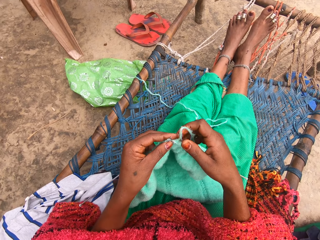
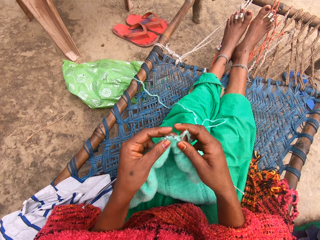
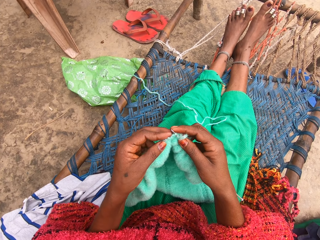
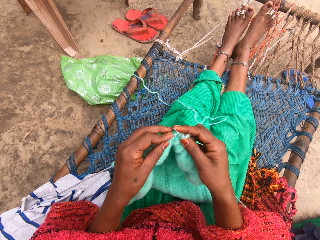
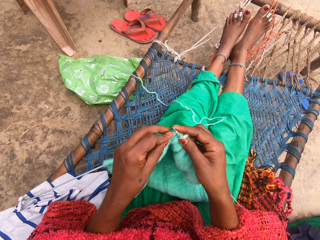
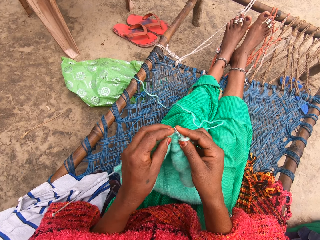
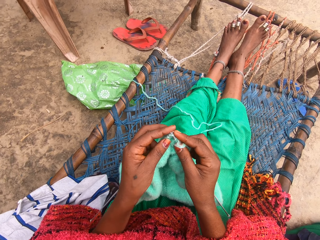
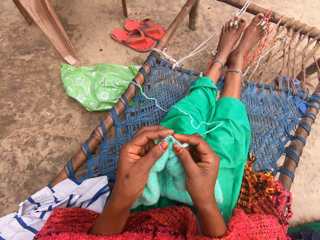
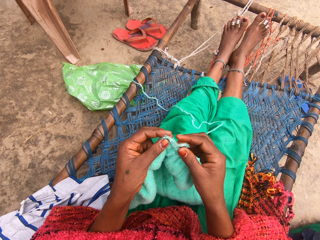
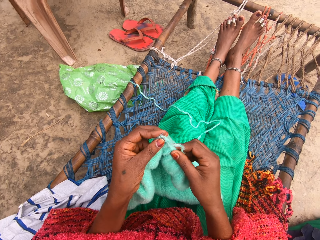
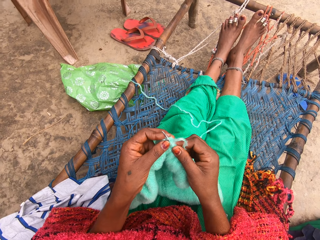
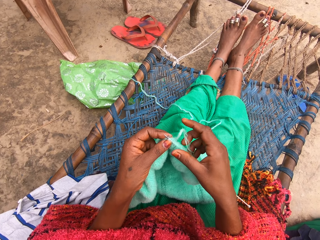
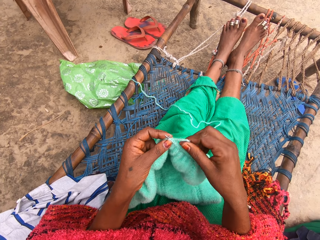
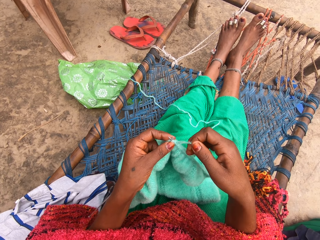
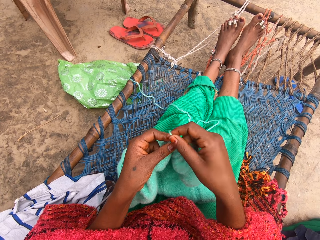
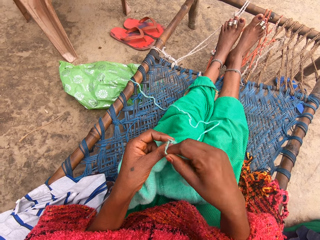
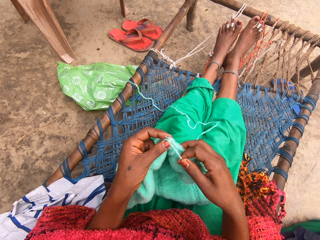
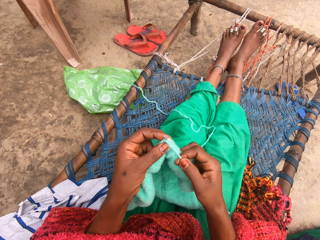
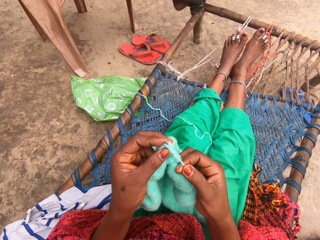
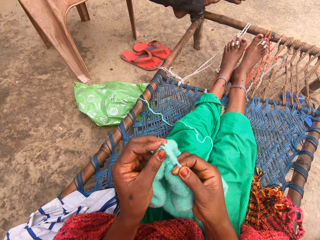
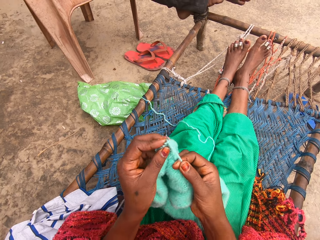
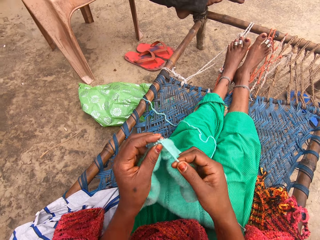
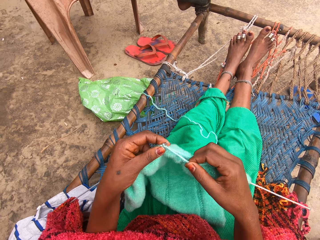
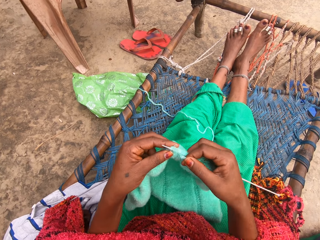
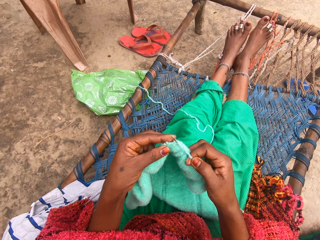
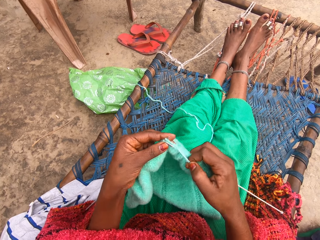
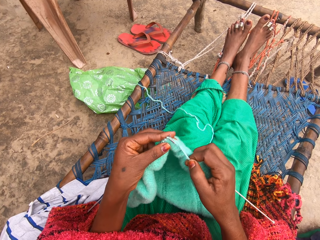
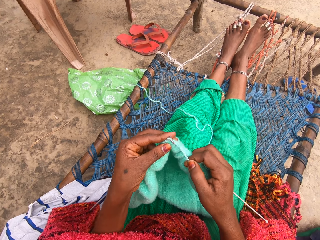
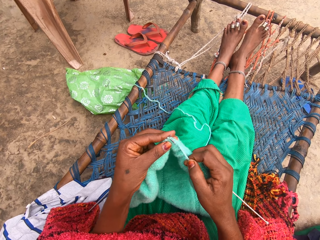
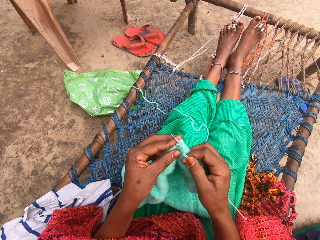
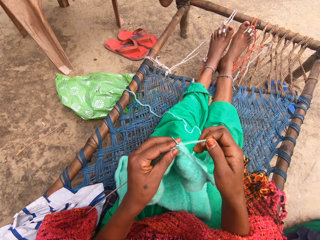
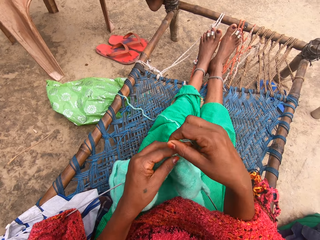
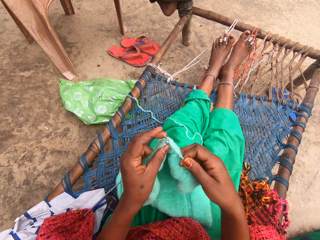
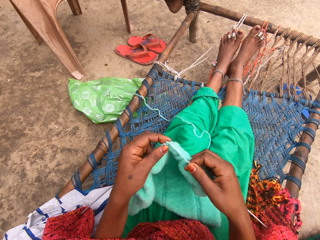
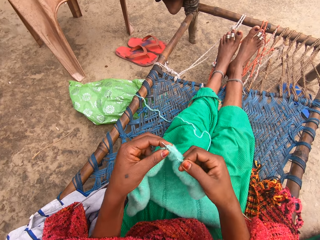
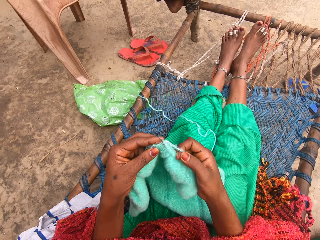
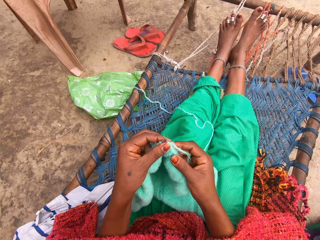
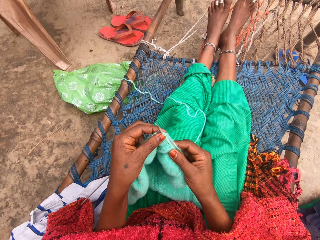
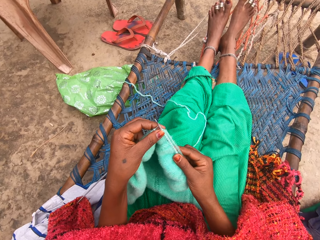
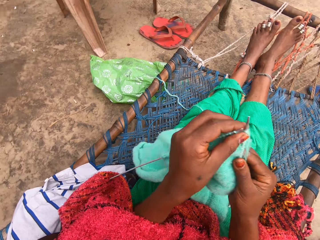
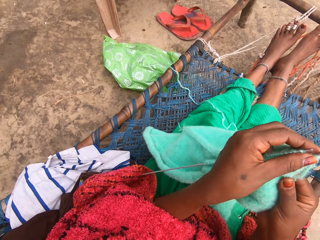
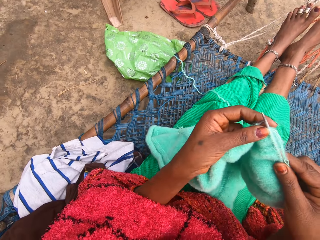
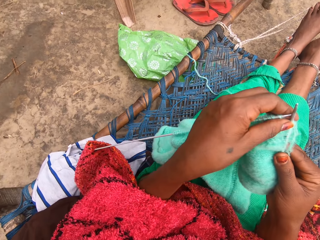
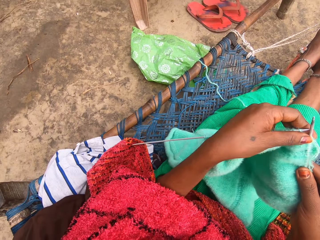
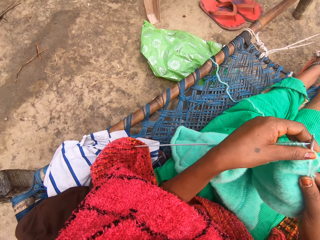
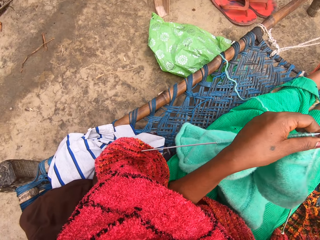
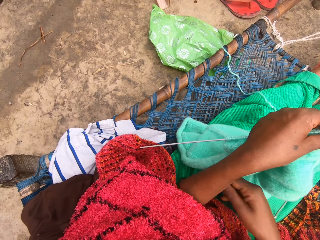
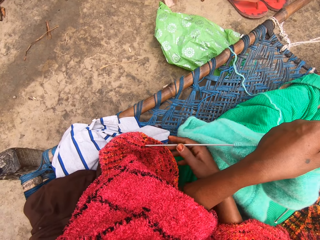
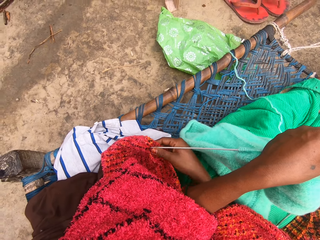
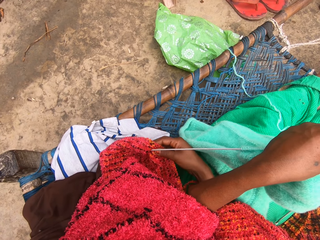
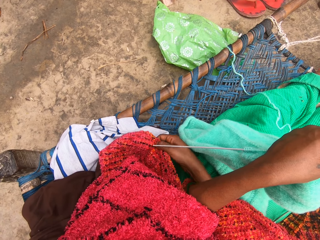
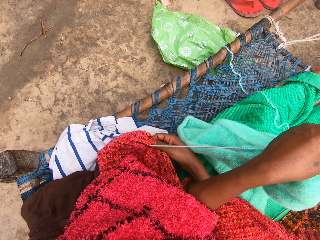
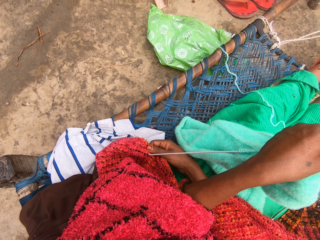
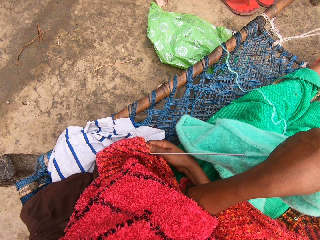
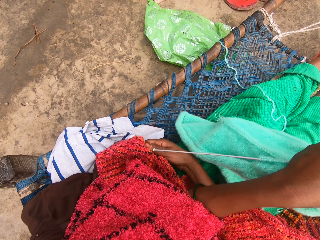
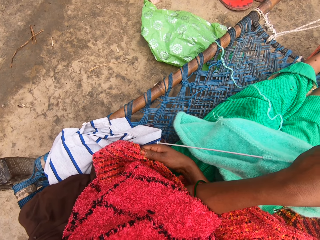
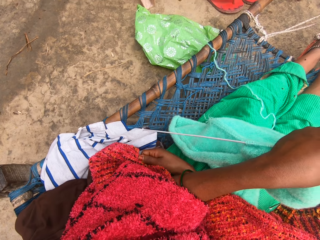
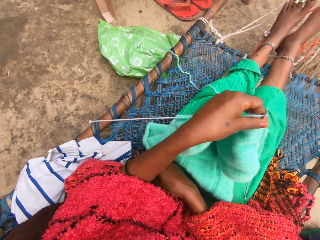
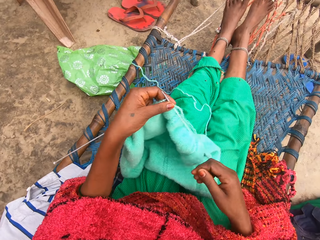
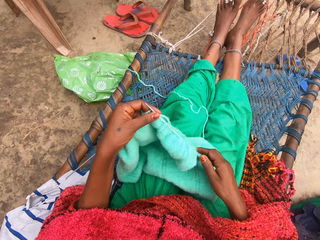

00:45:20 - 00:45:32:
The camera wearer rolls the yarn around one of the knitting needles. She knits the fabric with the knitting needles. She rolls the yarn around one of the knitting needles. She knits the fabric with the knitting needles. She lifts up the fabric. She moves her hands. She removes her cloth from one of the knitting needles with her hand.

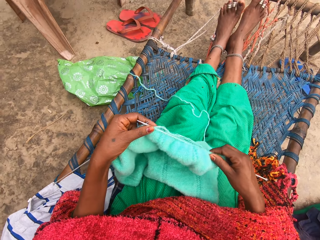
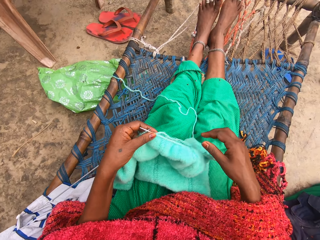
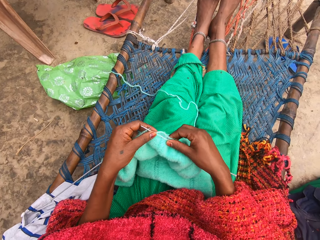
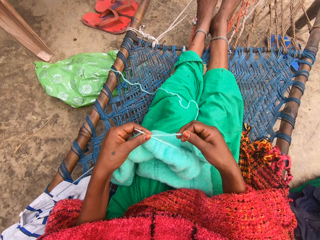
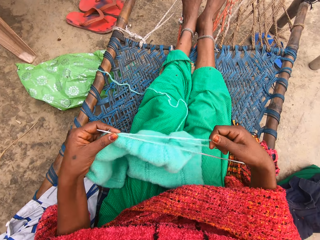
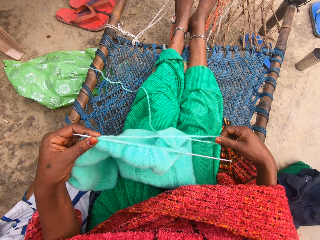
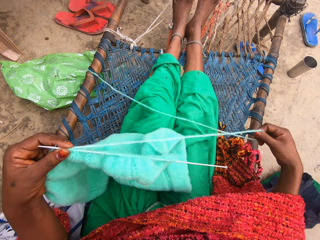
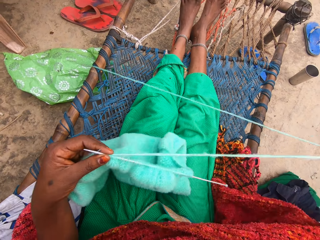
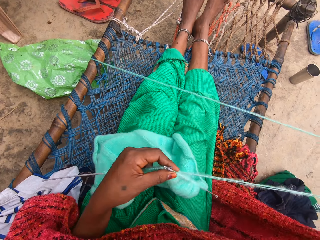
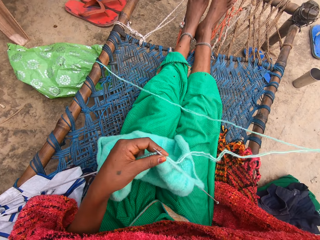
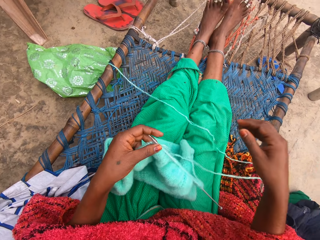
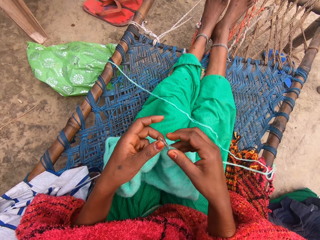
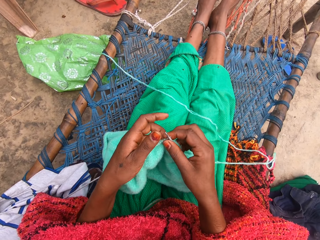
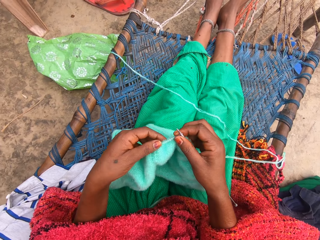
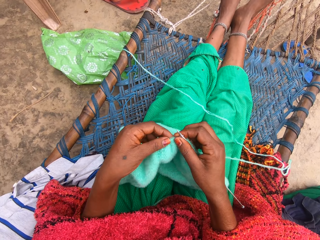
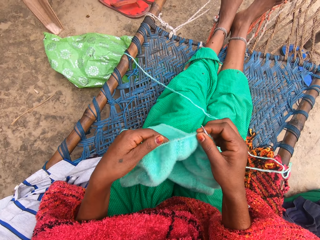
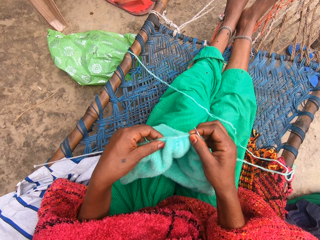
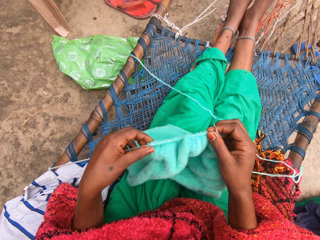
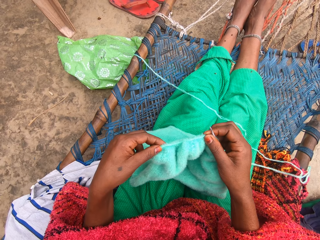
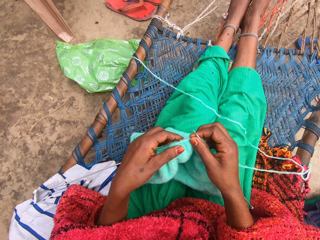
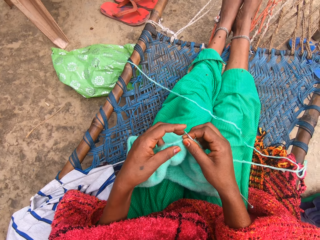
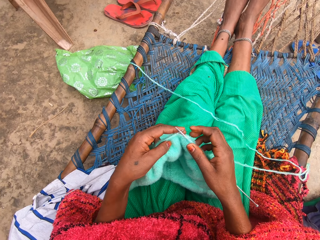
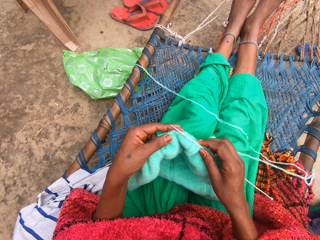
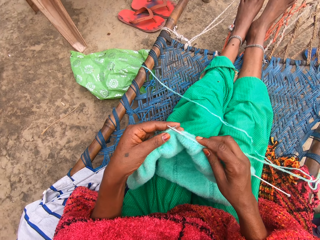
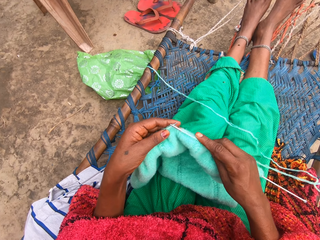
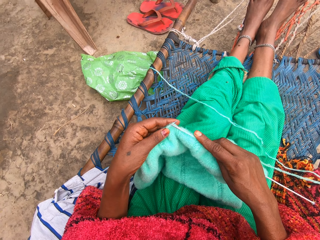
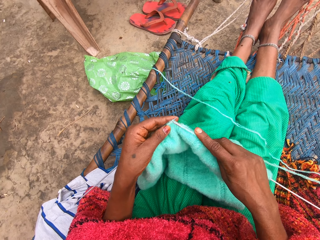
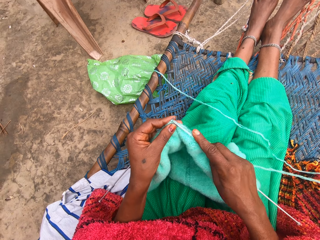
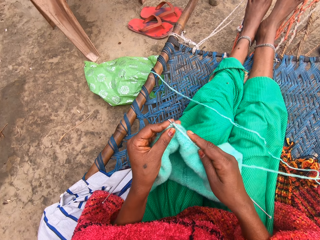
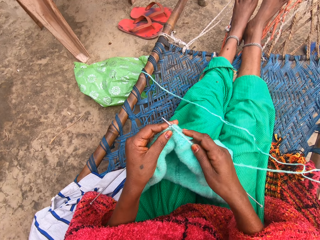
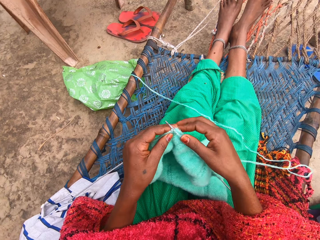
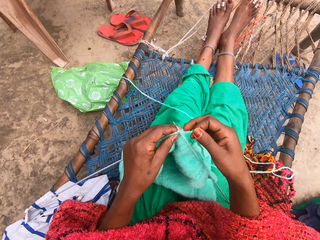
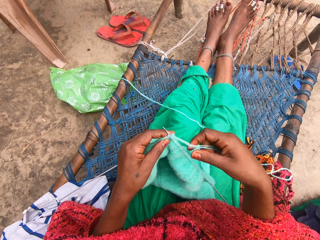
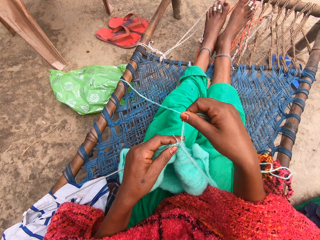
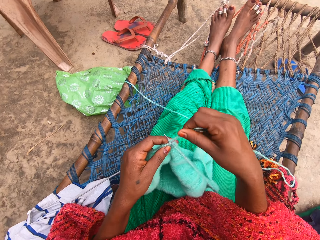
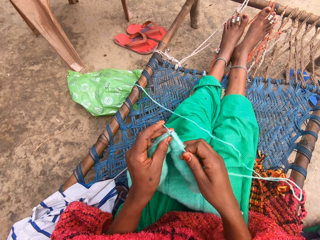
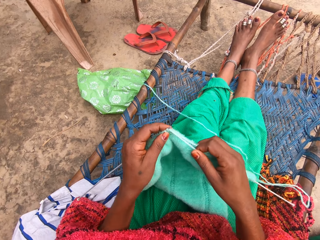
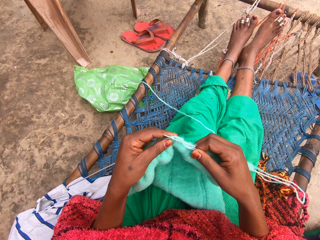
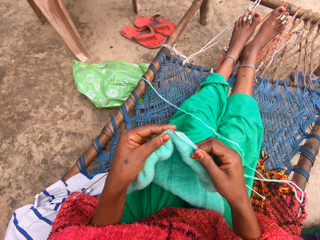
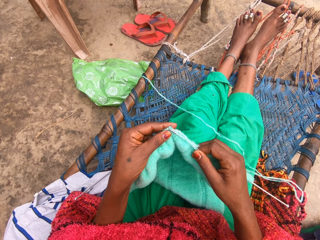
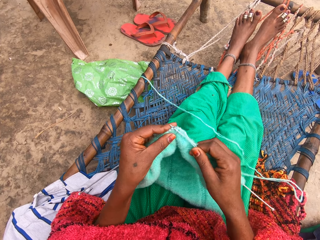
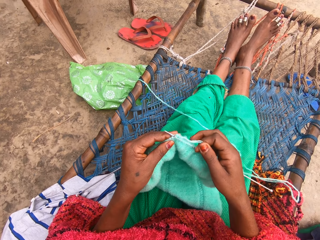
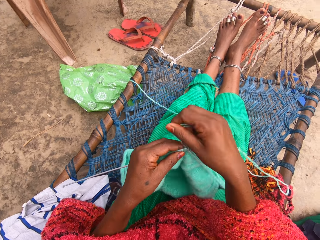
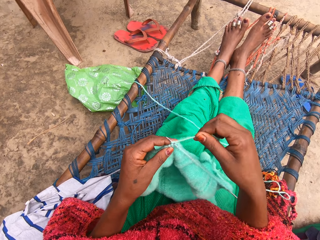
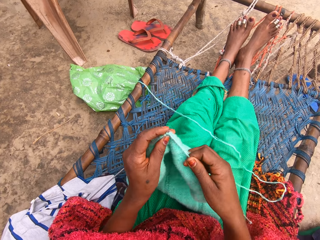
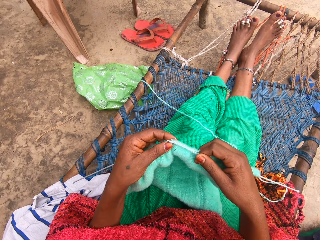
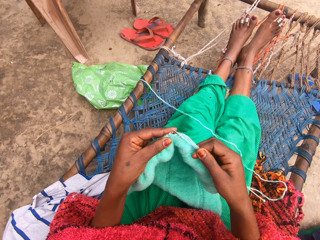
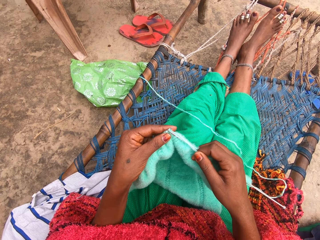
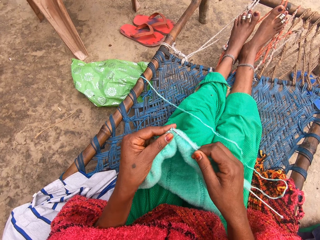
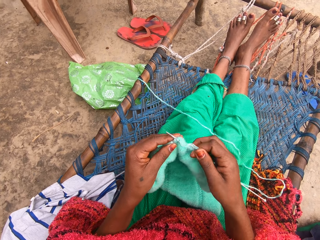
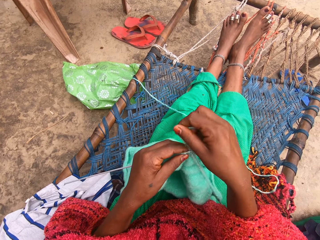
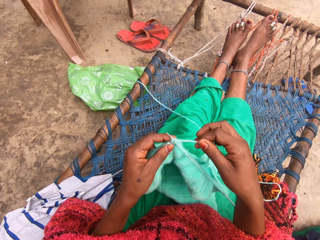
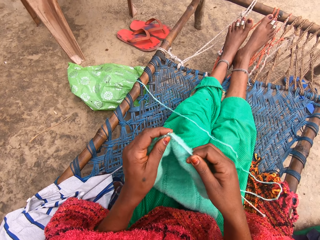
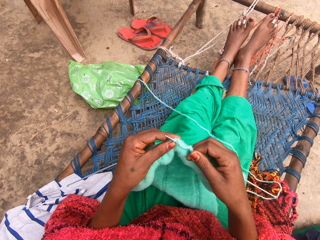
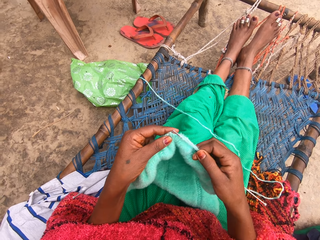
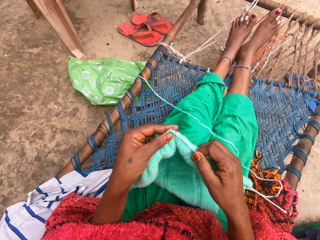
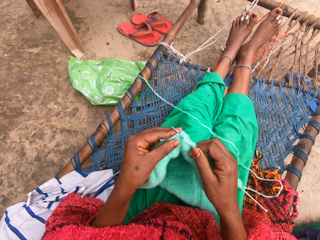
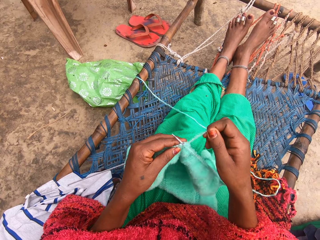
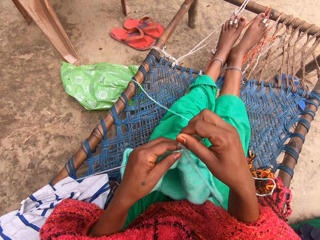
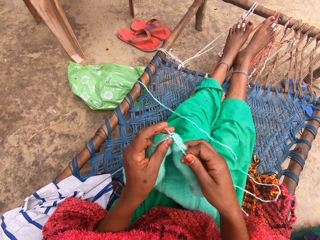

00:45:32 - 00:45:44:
The camera wearer holds one of the knitting needles. They stretch out the yarn. They touch the thread. They adjust the fabric. They knit the fabric with the straight knitting needles. They grab the yarn. They roll the yarn around one of the knitting needles. They knit the fabric with the knitting needles. They roll the yarn around one of the knitting needles. They knit the fabric with the knitting needles. They roll the yarn around one of the knitting needles. They knit the fabric with the knitting needles.
